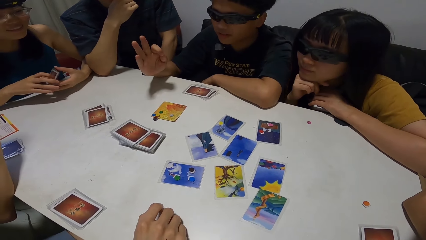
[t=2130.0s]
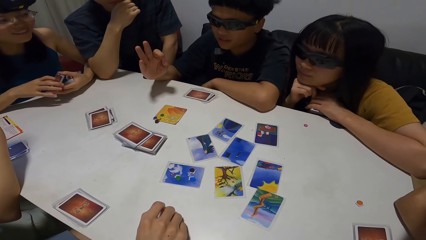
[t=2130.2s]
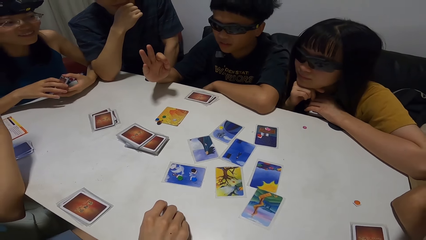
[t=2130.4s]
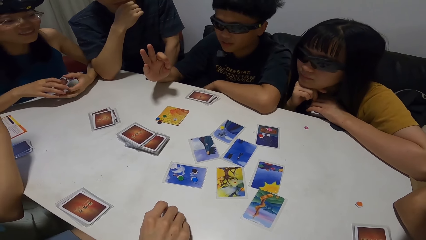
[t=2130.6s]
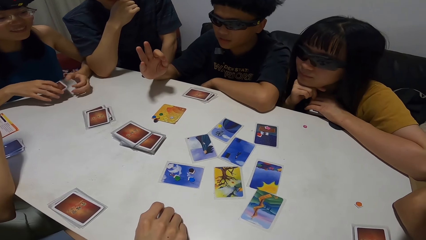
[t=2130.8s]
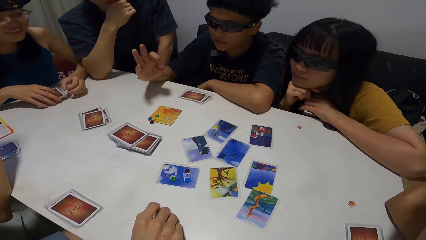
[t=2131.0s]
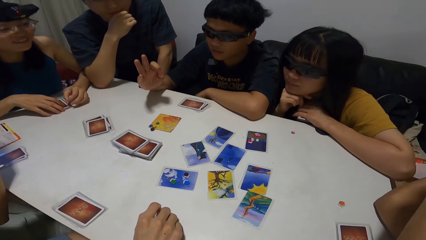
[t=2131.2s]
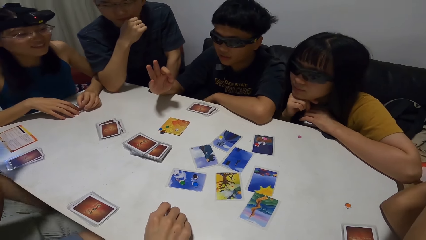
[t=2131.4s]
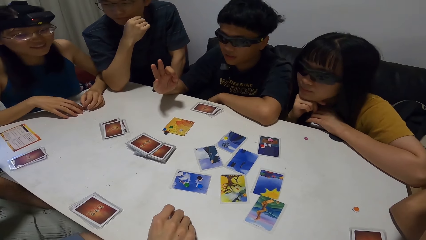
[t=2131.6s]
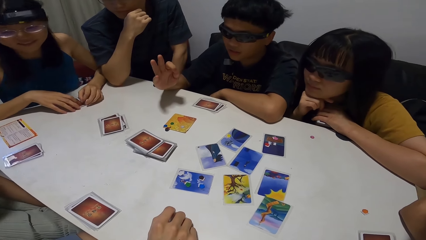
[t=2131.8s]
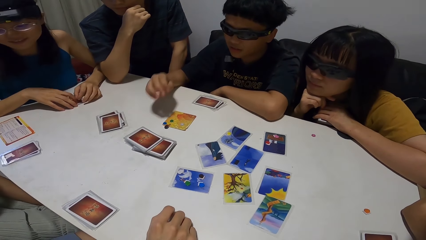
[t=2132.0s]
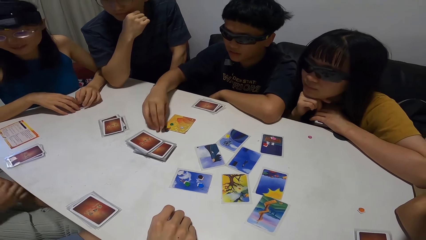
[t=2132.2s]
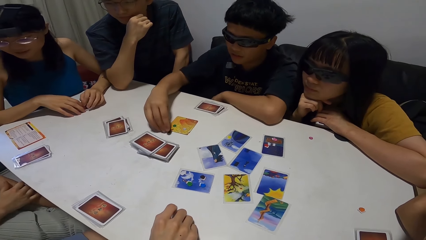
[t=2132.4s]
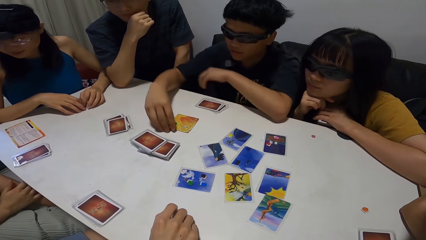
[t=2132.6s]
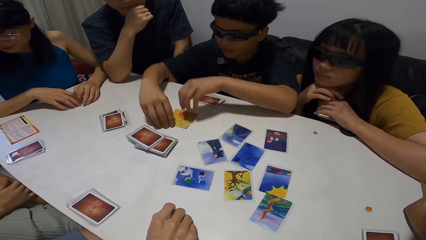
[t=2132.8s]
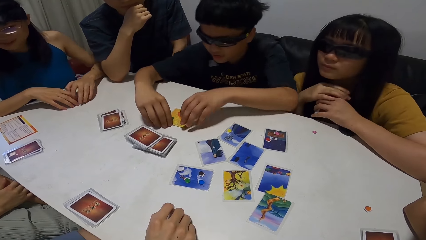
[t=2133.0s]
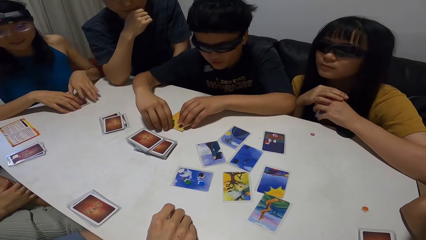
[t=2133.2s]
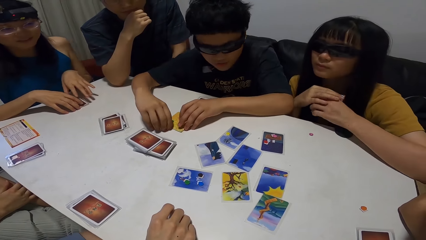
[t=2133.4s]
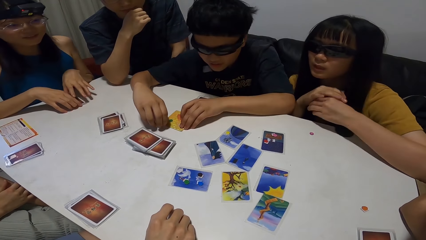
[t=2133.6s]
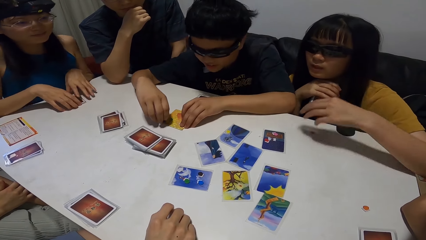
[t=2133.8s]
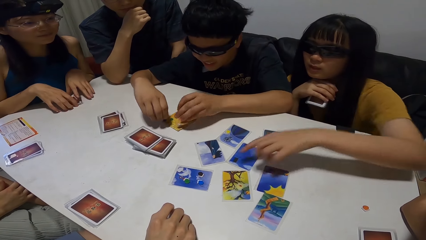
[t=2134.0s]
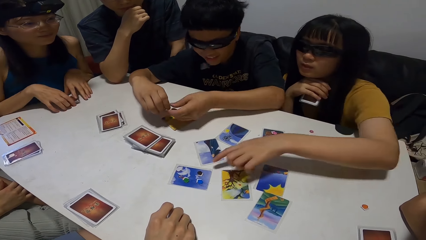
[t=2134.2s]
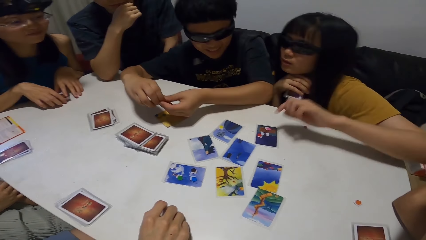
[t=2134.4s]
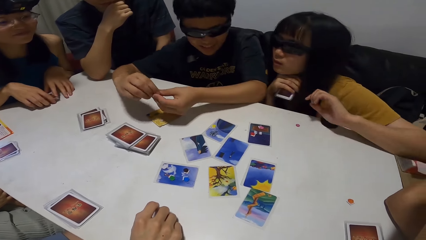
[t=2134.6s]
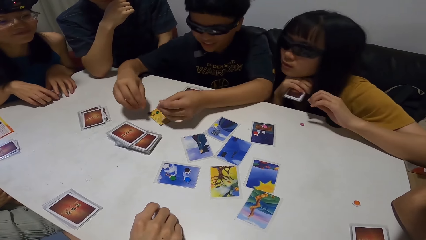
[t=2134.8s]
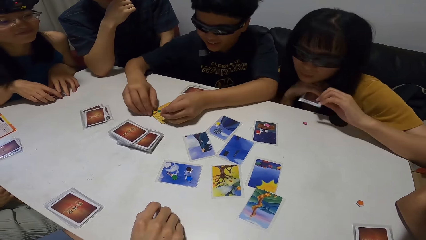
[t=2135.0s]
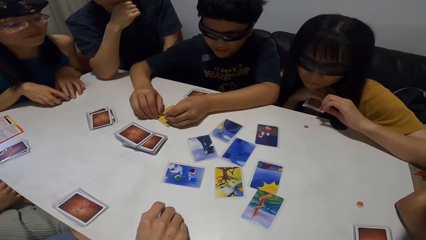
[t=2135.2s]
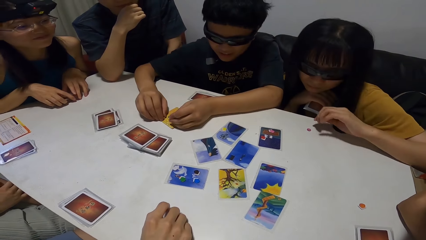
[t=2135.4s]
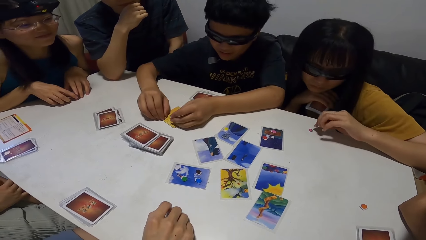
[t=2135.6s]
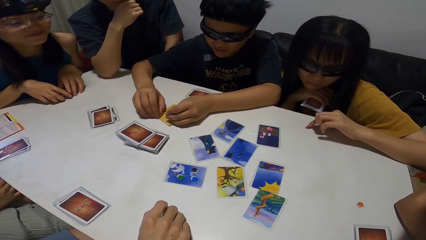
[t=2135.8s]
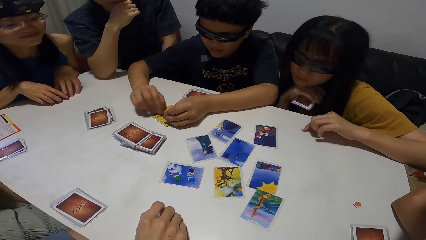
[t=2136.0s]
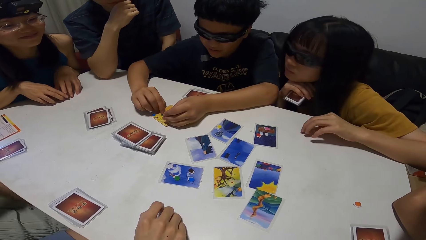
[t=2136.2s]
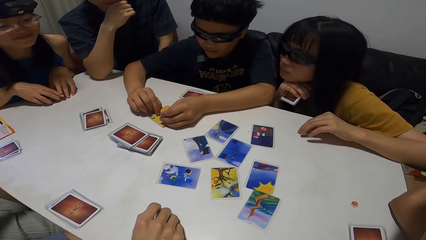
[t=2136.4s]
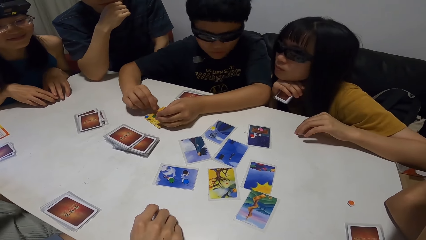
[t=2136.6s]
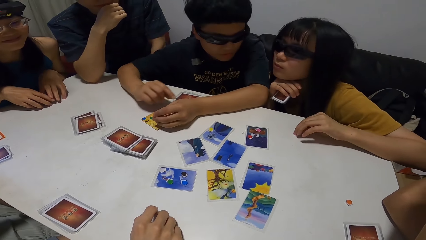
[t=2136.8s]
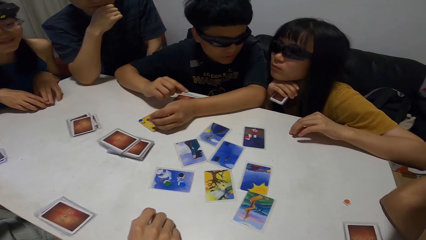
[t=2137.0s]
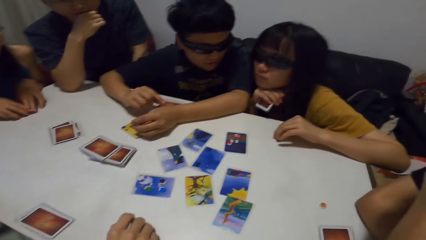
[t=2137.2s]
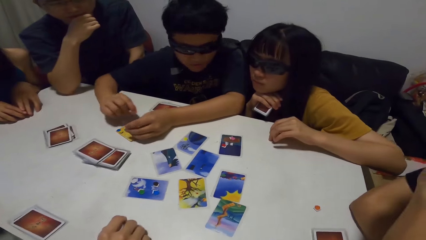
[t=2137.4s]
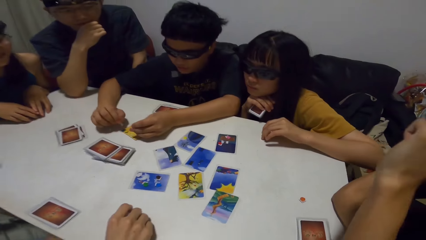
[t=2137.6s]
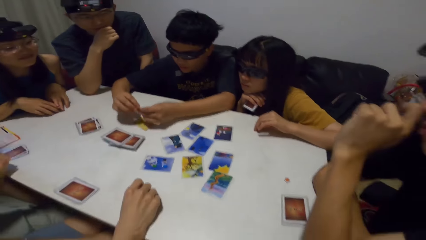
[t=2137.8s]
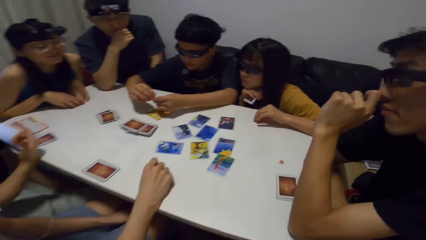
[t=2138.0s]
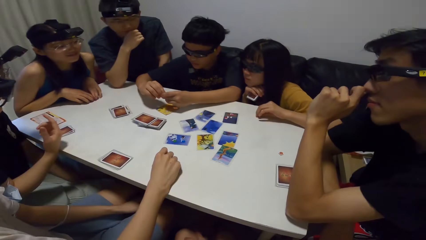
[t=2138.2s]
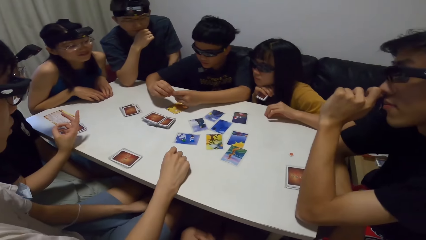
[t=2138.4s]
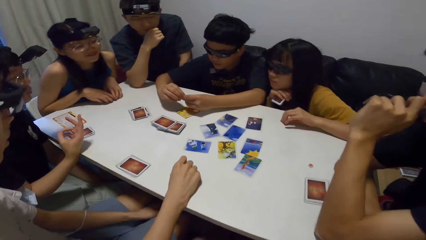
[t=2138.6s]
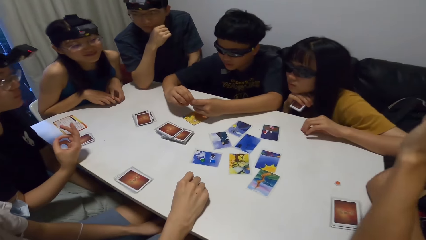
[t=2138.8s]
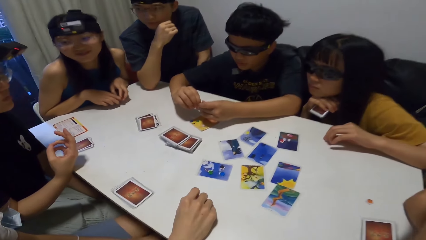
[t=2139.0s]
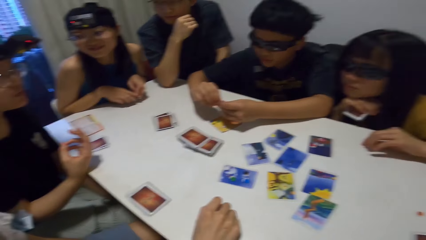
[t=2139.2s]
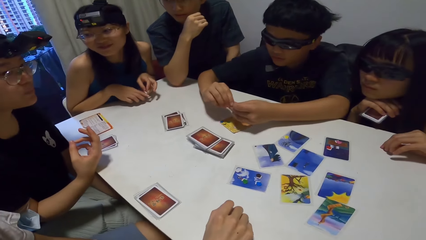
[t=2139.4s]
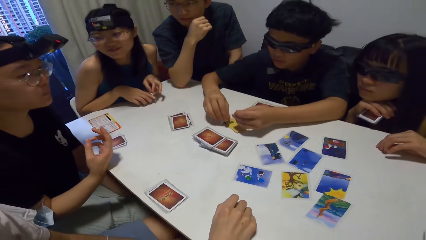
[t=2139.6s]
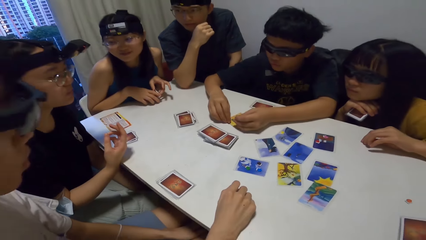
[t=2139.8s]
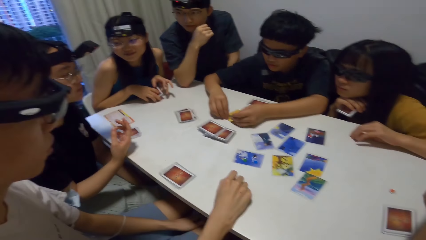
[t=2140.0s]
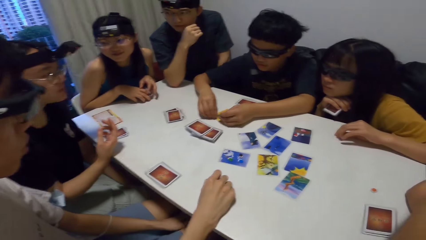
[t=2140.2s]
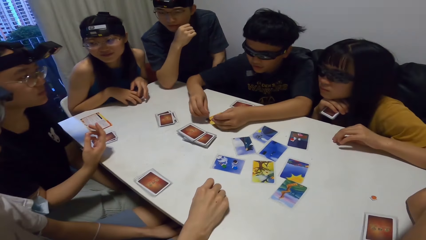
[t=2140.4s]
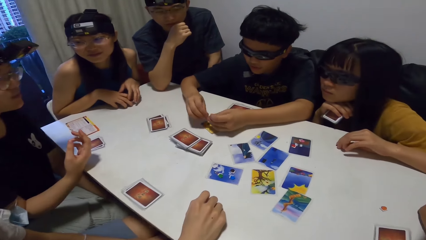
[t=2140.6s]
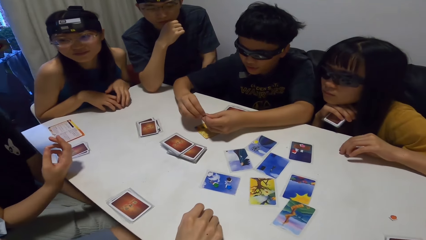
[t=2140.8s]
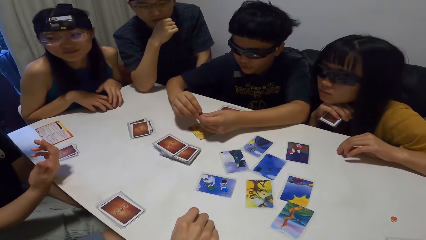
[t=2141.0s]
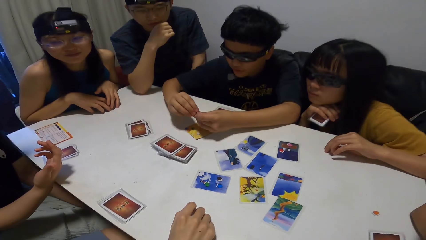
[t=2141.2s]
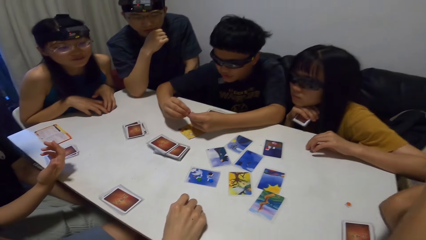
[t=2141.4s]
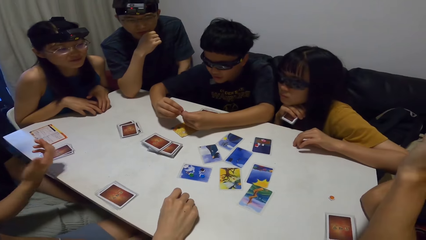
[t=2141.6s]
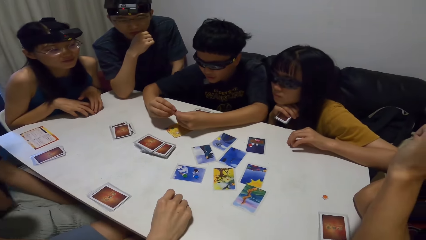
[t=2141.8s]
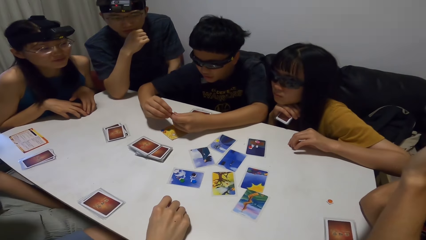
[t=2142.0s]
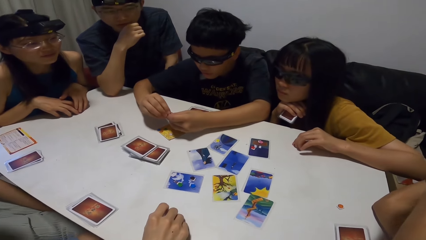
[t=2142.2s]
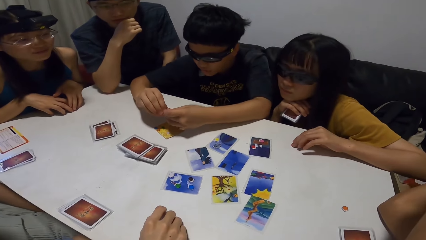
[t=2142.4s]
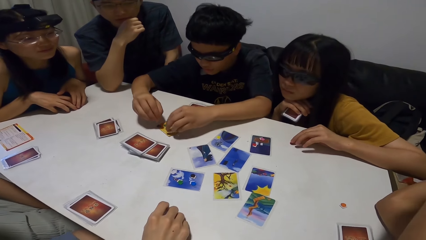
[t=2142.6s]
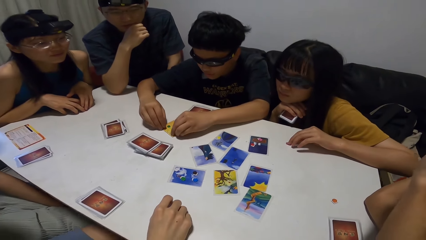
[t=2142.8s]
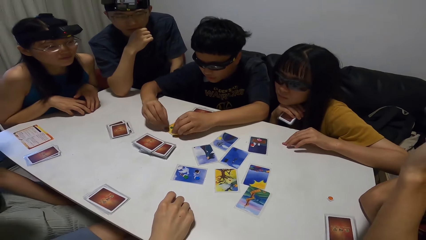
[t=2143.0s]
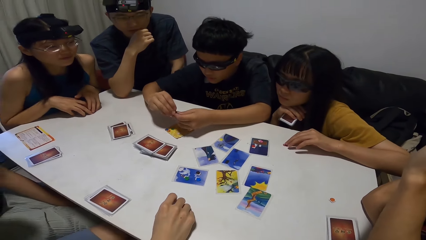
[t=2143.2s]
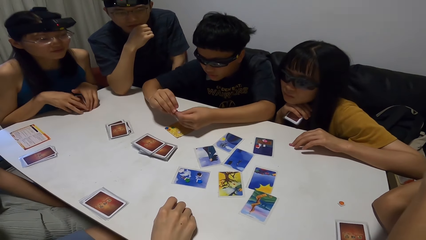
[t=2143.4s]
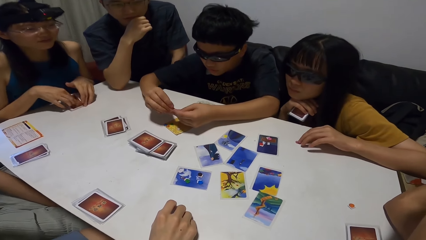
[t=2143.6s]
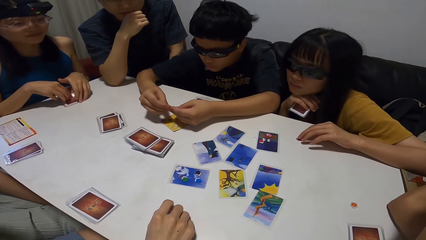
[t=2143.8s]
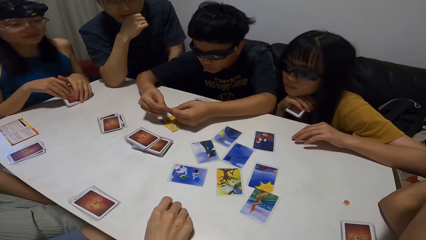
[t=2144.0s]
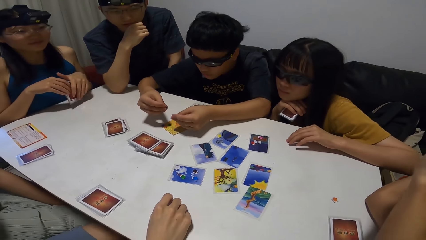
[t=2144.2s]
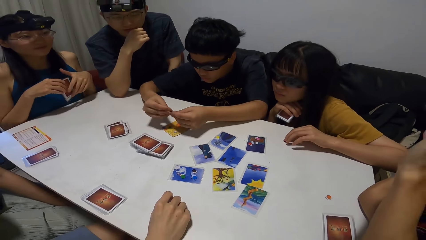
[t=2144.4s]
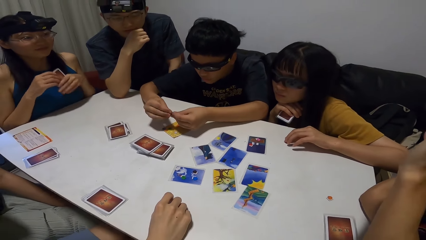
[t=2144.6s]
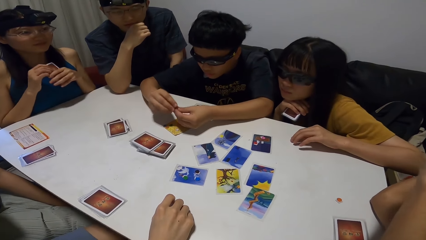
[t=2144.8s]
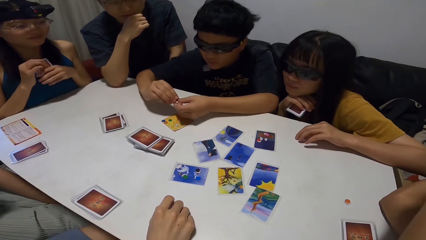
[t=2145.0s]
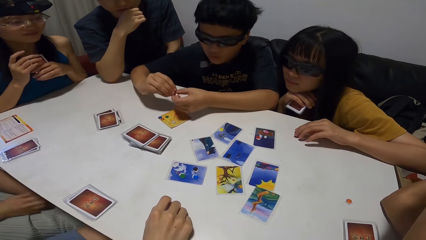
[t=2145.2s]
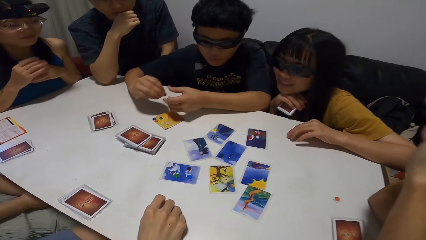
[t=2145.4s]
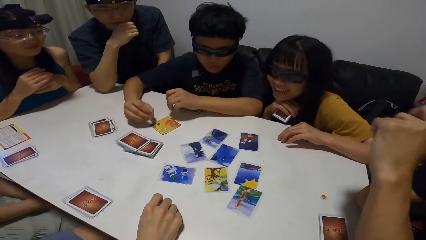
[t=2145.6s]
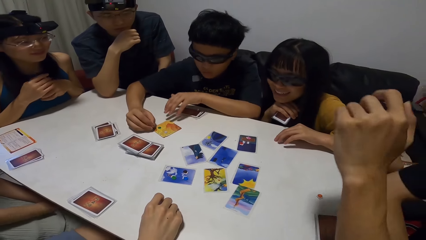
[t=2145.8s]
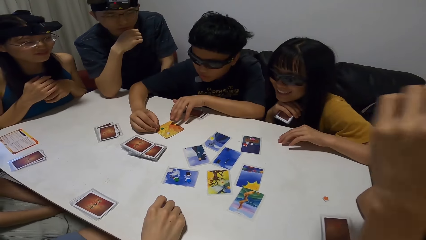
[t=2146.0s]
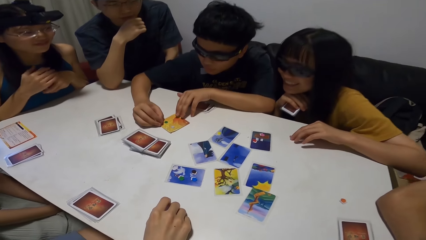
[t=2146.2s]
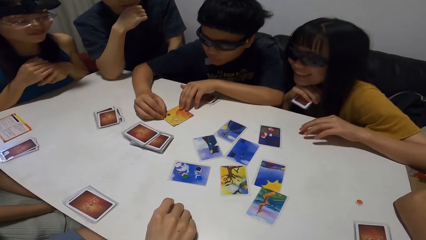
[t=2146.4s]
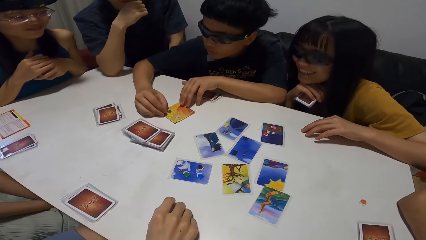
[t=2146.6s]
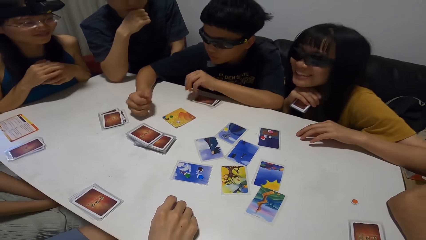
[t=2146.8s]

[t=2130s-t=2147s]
The third man opens papers on the card repeatedly. The second lady points at a card and touches a paper on the table. The third lady gesticulates with her hands.
